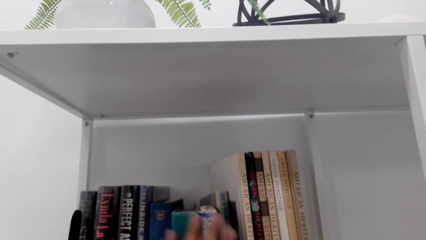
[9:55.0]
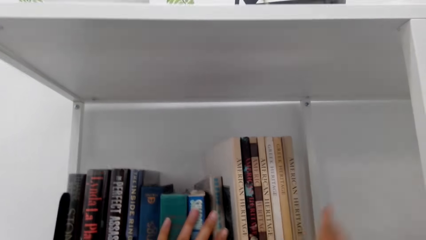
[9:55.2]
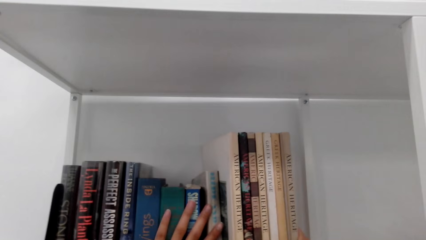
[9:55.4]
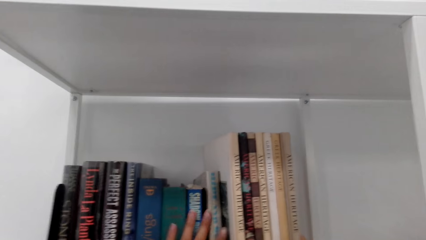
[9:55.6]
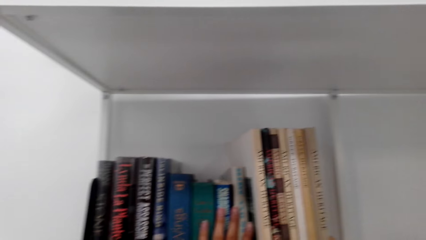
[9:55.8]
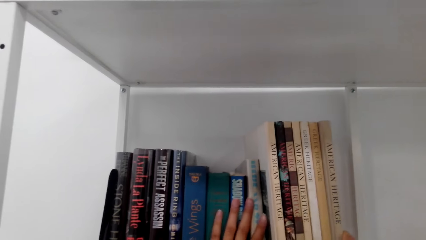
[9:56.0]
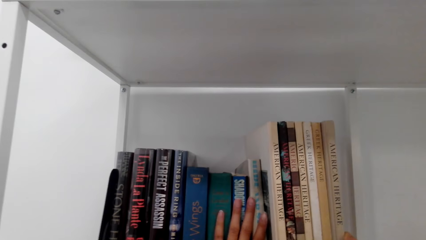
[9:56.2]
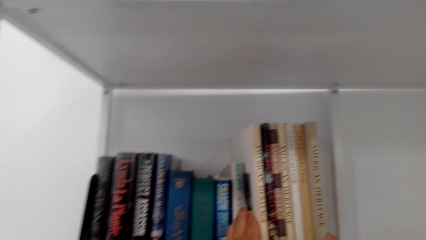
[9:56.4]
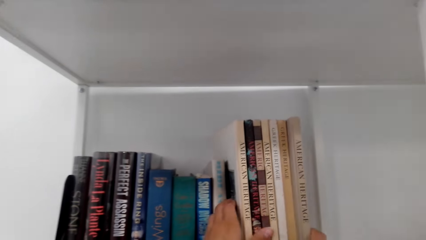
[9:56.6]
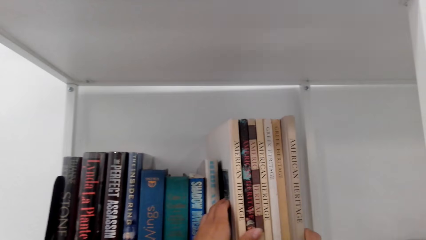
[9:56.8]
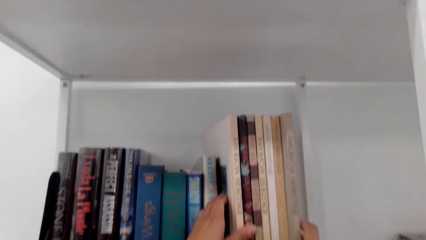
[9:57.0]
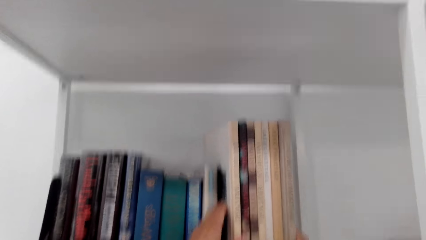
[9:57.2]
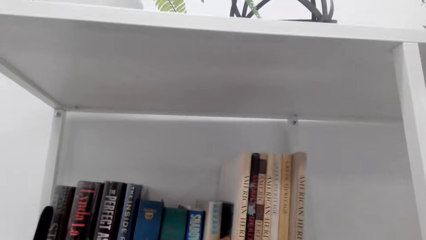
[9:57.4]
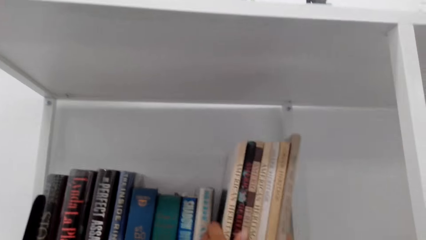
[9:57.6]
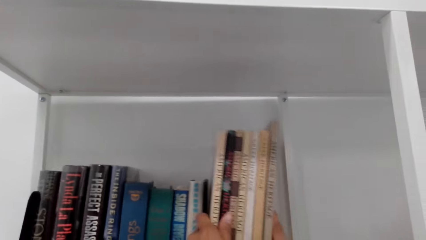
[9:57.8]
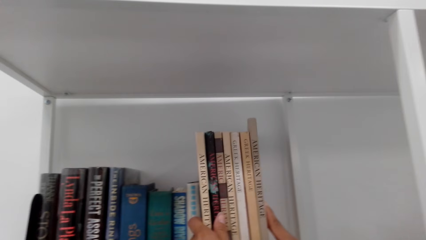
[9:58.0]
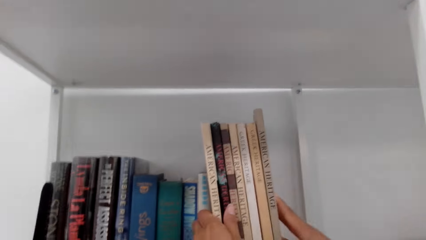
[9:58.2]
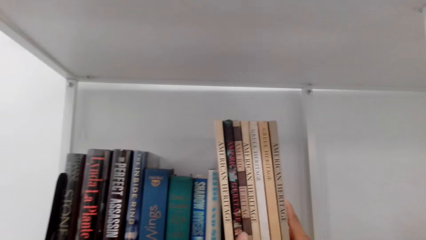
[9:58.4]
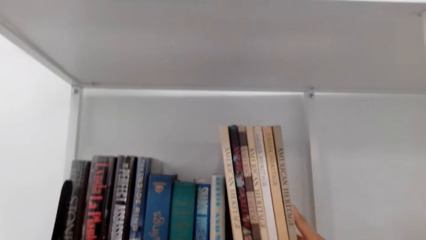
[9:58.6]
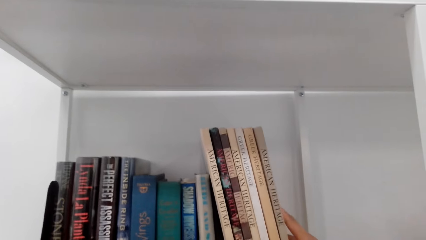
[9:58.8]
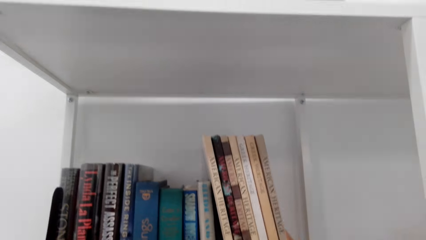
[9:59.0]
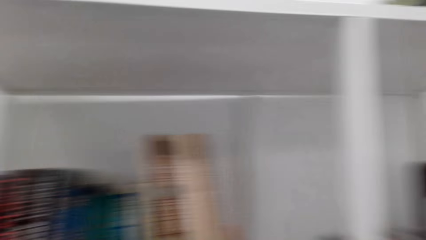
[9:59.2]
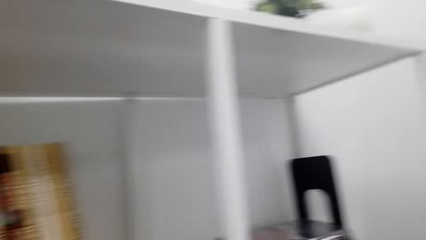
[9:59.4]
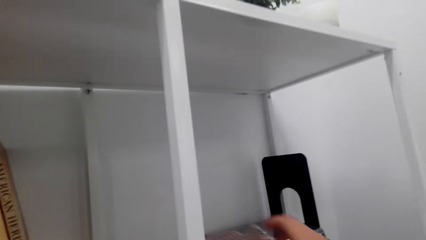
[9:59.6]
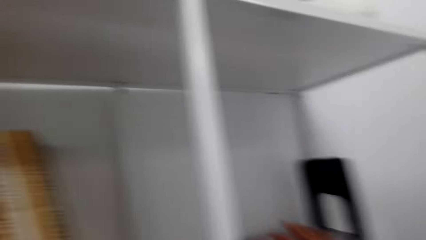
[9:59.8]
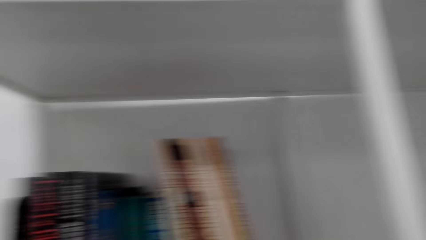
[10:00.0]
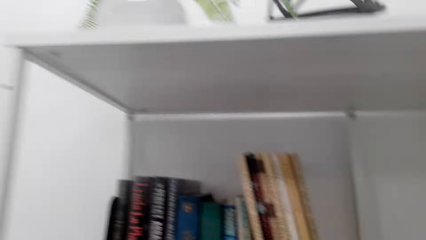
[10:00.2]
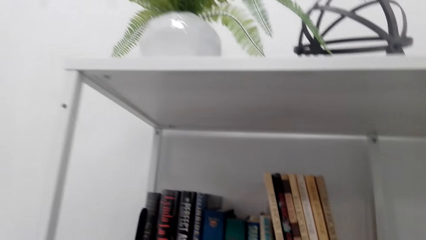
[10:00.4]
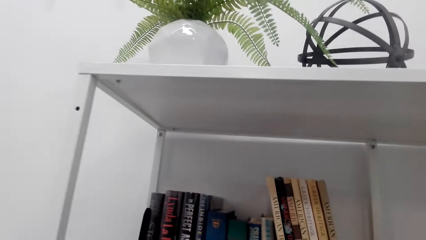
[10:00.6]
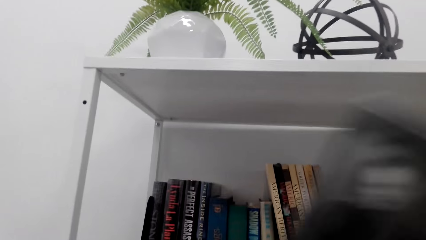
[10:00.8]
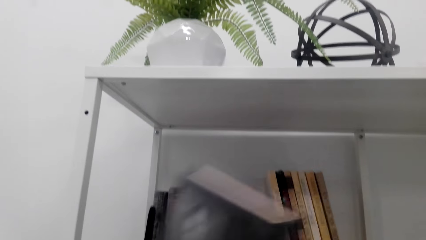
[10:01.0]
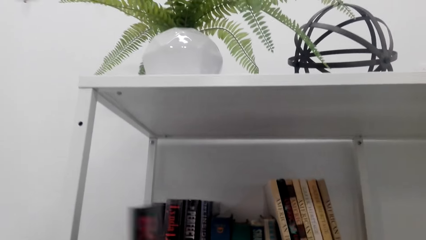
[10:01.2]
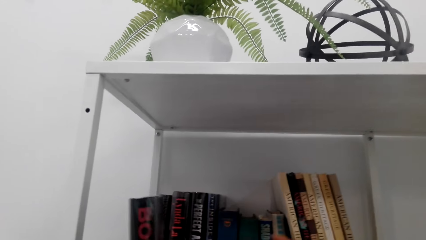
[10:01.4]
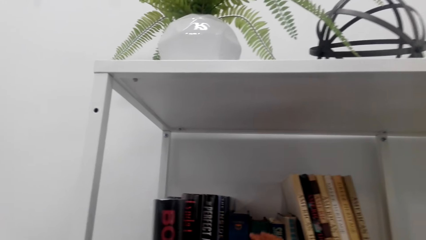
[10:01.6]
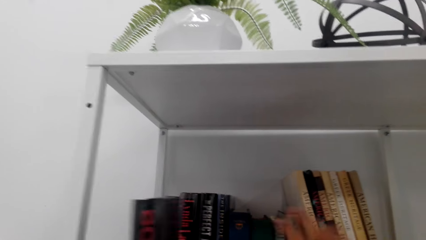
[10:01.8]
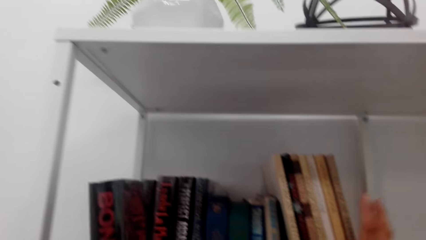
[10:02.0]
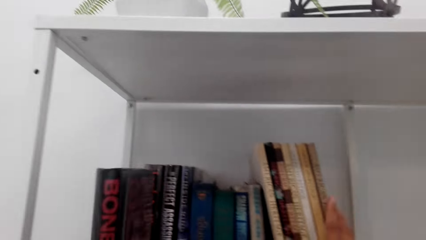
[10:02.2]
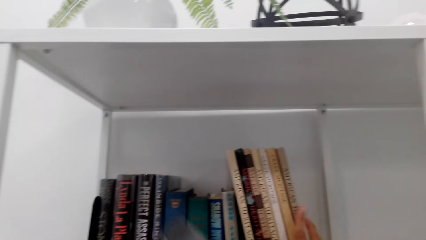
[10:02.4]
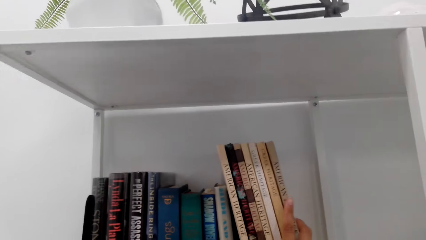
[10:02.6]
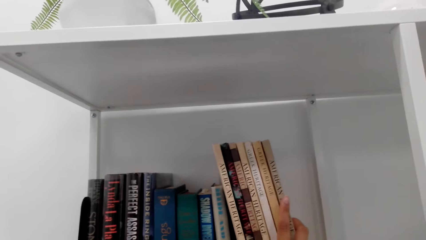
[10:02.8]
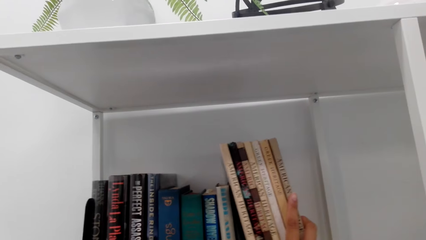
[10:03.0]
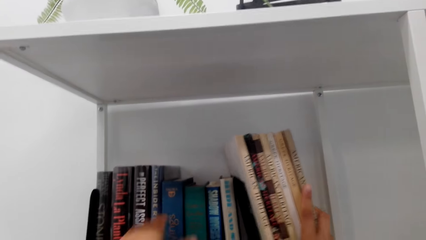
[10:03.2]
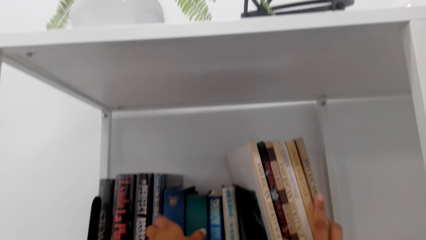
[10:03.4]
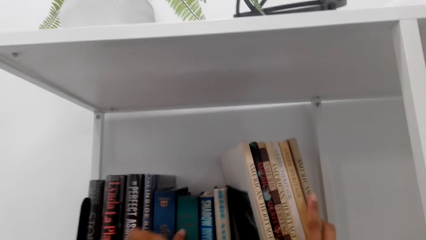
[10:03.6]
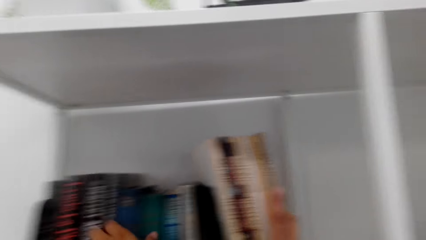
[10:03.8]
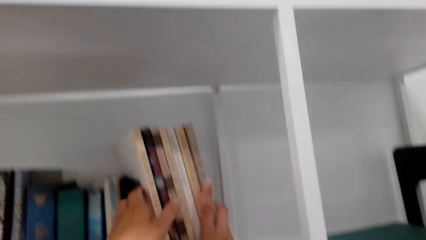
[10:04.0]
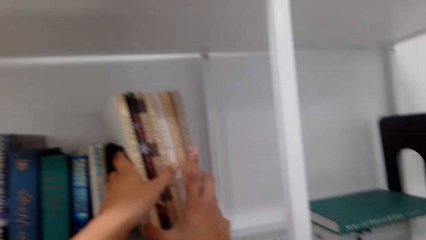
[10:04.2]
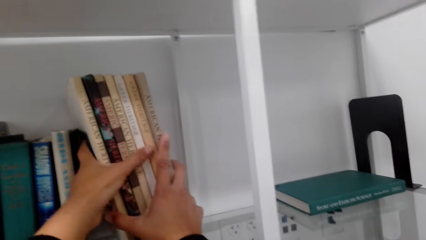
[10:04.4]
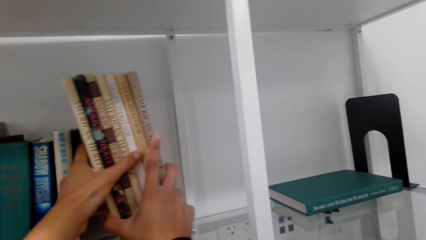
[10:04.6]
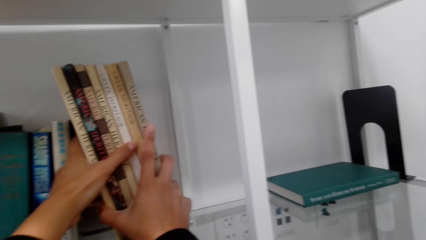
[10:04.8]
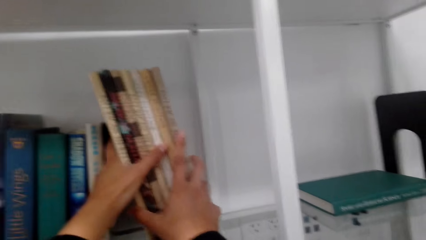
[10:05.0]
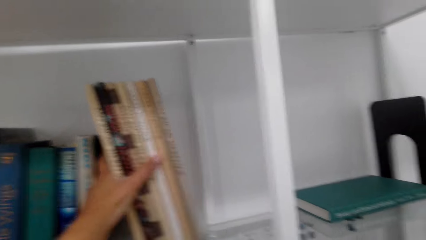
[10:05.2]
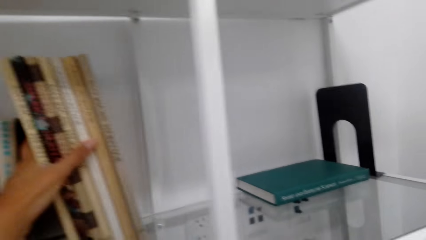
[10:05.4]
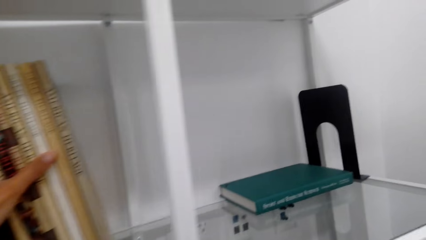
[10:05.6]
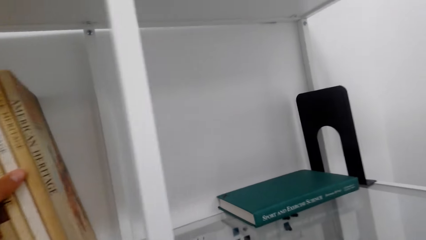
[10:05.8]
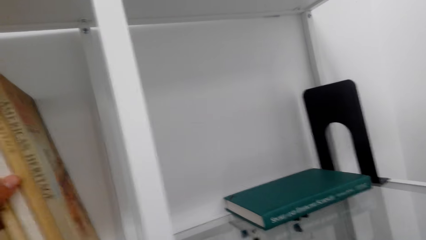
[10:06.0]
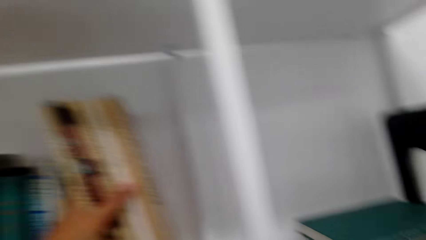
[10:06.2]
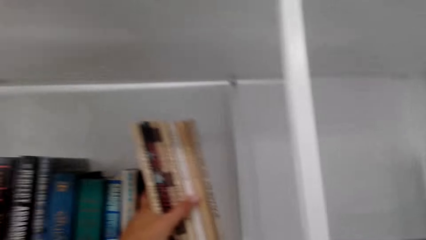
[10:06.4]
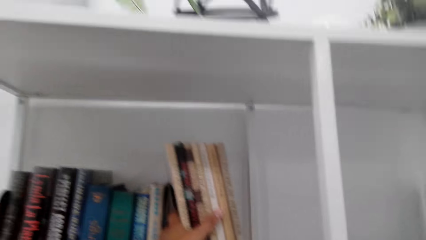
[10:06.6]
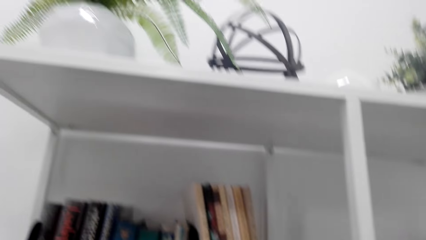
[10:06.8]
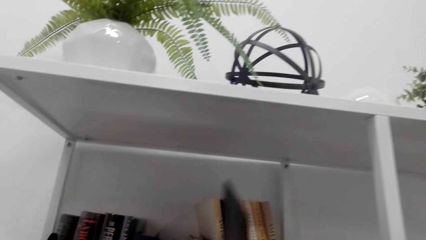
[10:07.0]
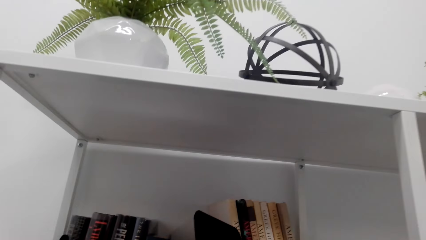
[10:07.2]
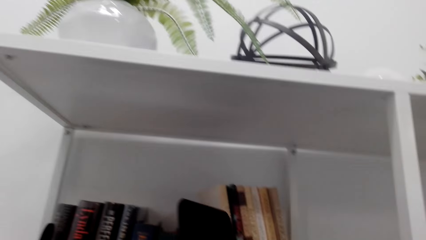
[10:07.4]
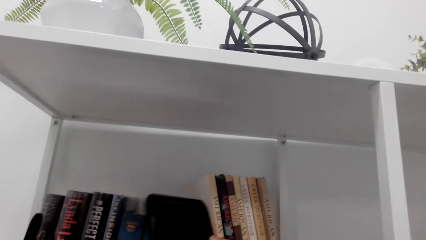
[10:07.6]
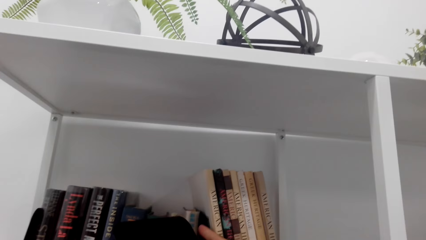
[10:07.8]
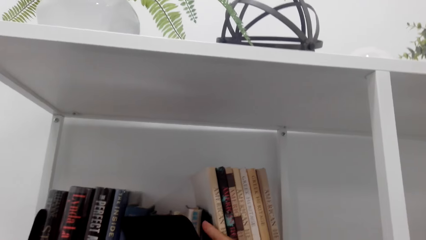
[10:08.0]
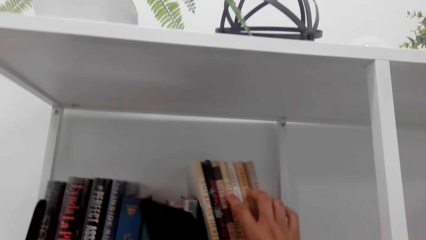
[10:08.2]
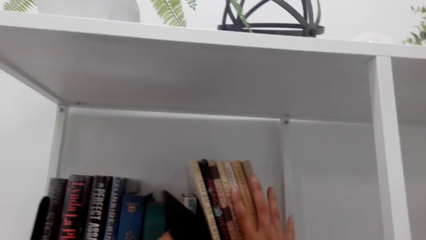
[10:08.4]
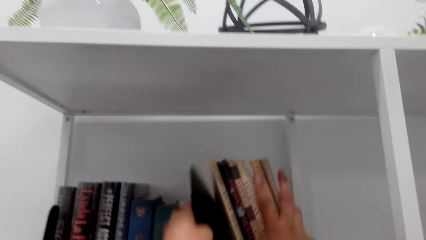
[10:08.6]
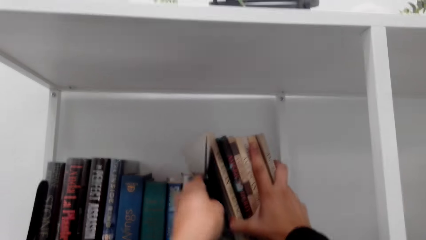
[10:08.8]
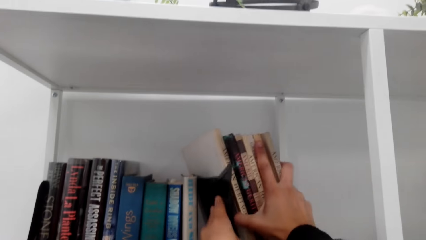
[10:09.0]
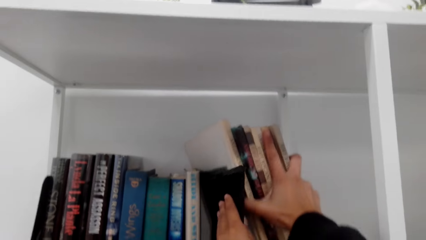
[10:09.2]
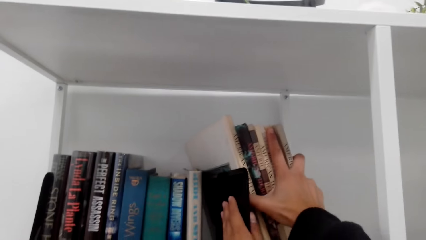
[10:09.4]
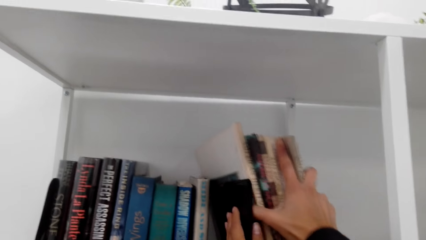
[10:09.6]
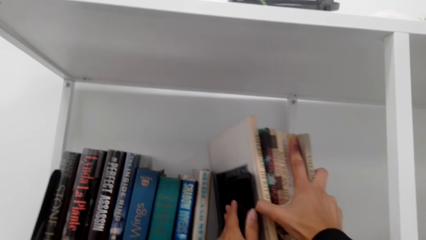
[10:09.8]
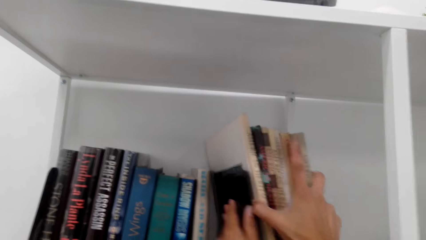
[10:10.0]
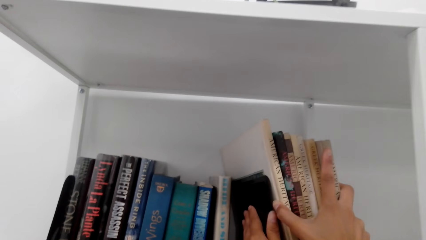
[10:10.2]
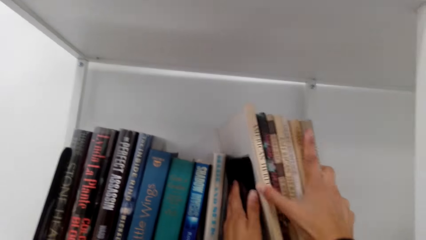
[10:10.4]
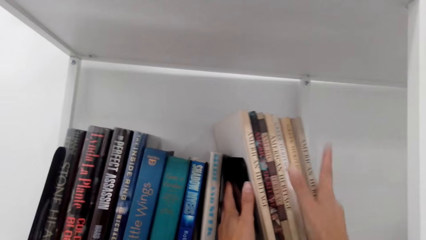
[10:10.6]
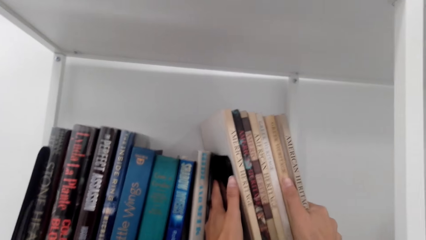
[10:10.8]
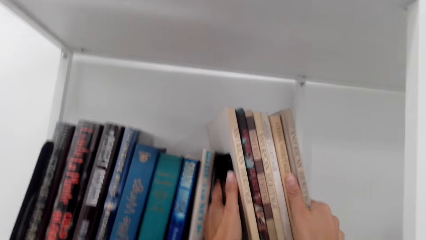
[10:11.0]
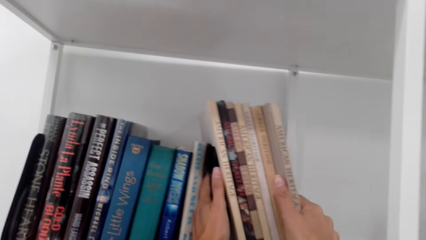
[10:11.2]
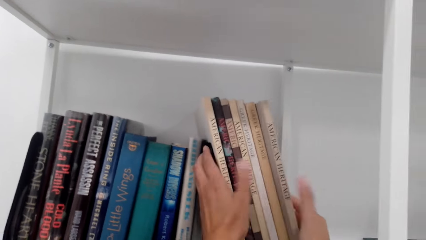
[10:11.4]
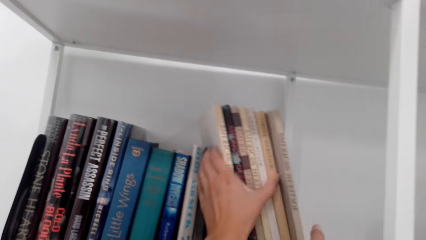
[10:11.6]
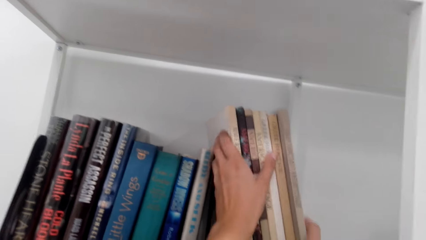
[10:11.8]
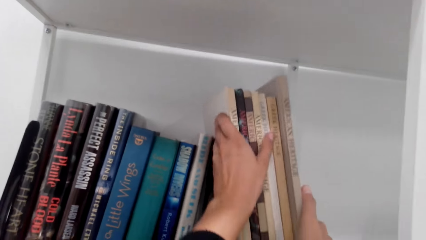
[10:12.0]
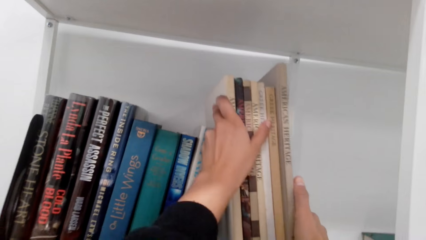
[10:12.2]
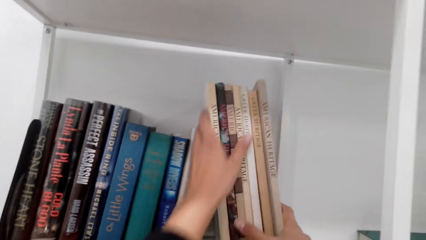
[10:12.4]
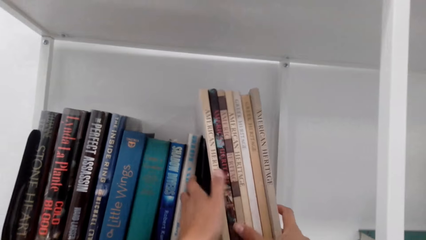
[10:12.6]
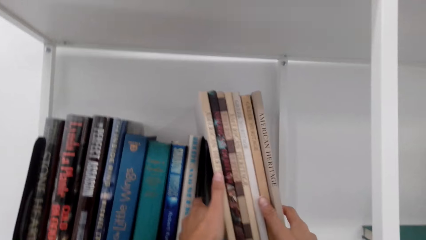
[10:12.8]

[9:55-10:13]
The camera wearer arranges a book on a shelf. They align books on the shelf. They arrange a book on the shelf.
